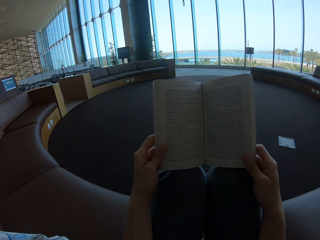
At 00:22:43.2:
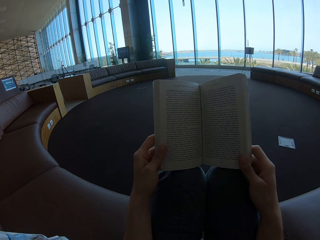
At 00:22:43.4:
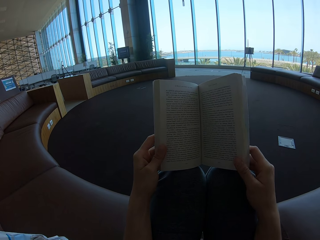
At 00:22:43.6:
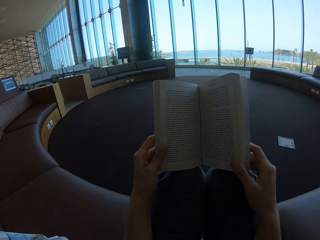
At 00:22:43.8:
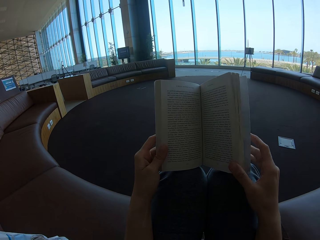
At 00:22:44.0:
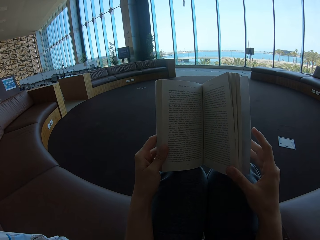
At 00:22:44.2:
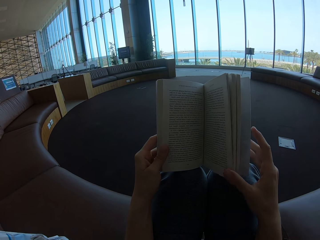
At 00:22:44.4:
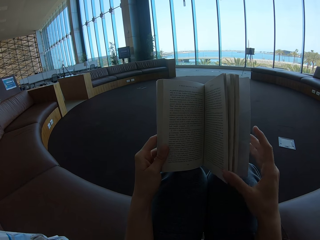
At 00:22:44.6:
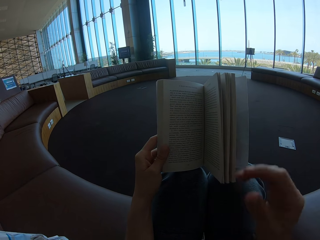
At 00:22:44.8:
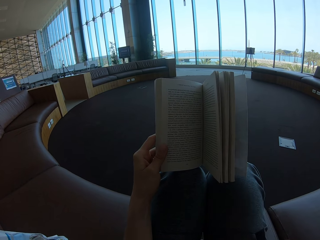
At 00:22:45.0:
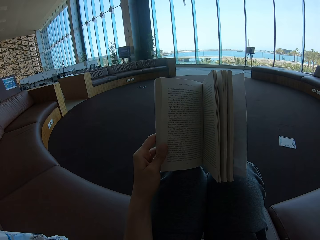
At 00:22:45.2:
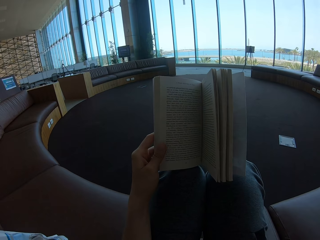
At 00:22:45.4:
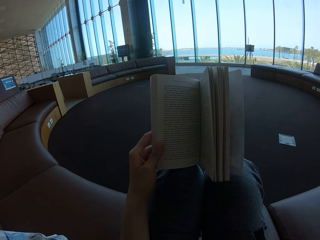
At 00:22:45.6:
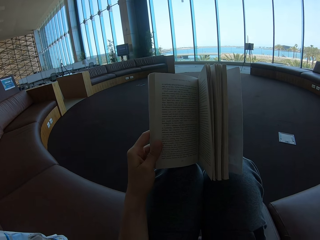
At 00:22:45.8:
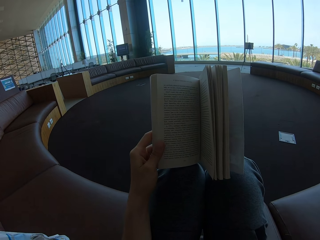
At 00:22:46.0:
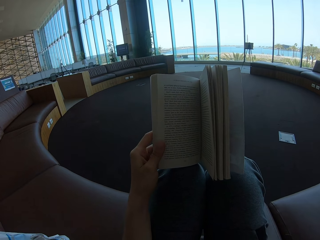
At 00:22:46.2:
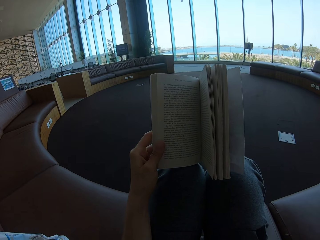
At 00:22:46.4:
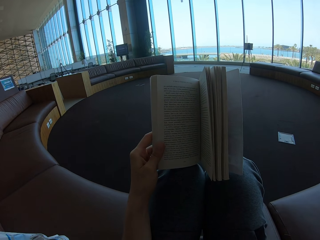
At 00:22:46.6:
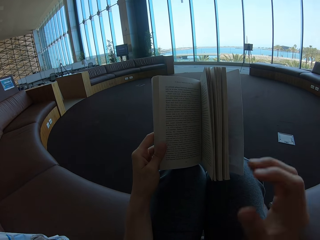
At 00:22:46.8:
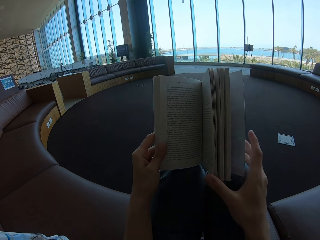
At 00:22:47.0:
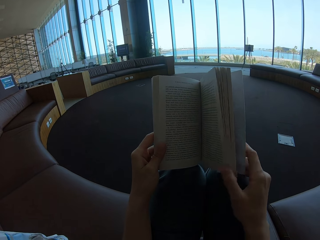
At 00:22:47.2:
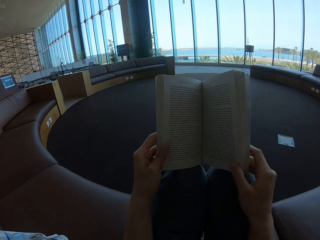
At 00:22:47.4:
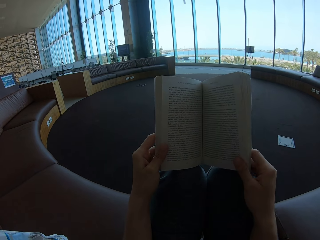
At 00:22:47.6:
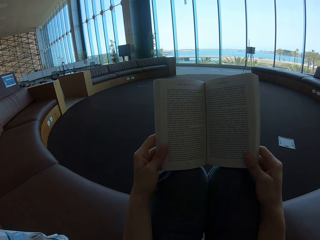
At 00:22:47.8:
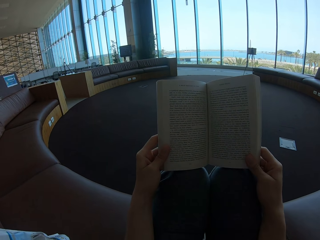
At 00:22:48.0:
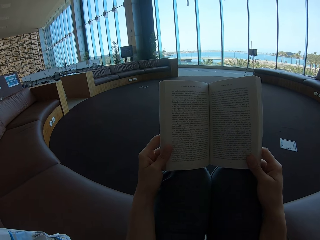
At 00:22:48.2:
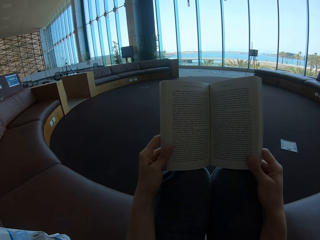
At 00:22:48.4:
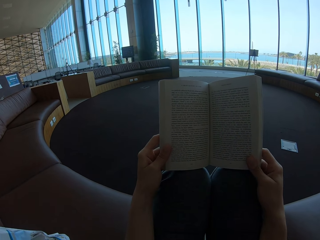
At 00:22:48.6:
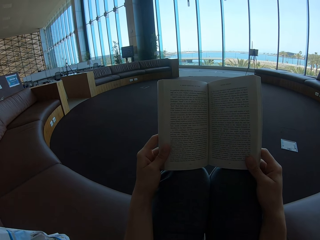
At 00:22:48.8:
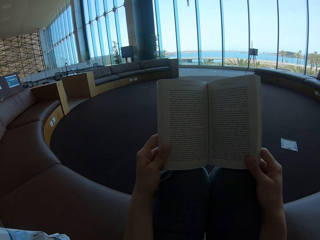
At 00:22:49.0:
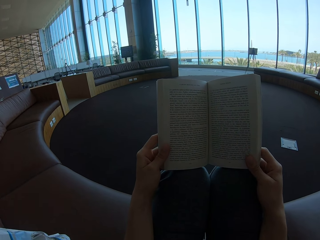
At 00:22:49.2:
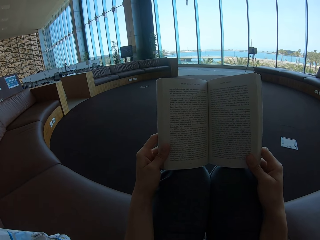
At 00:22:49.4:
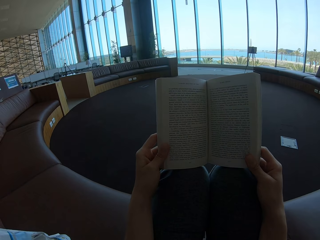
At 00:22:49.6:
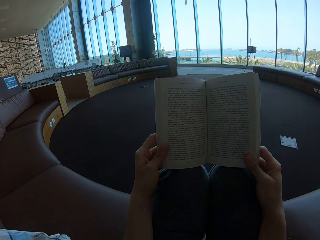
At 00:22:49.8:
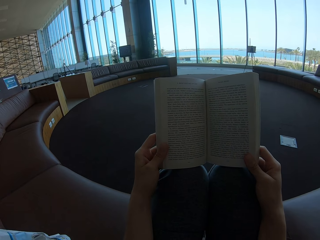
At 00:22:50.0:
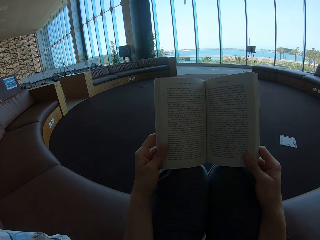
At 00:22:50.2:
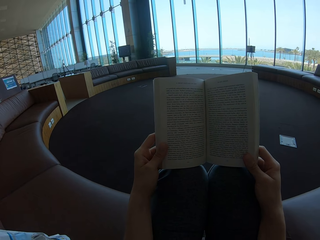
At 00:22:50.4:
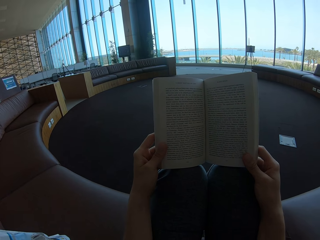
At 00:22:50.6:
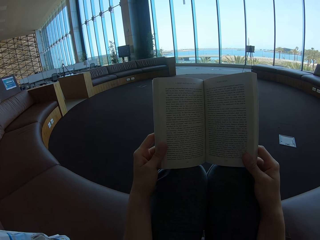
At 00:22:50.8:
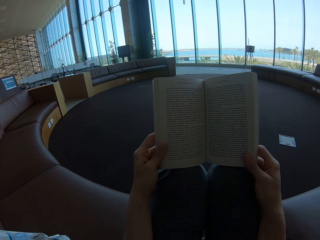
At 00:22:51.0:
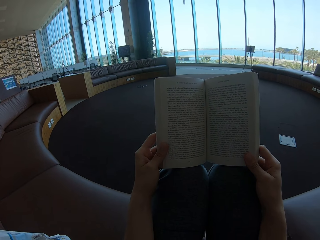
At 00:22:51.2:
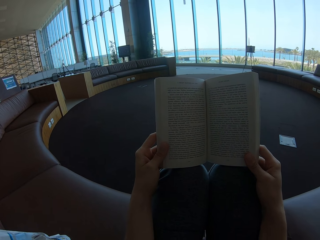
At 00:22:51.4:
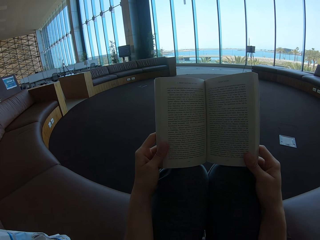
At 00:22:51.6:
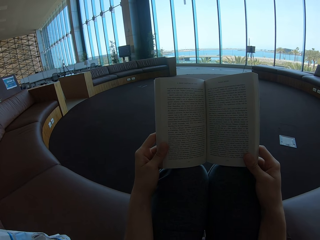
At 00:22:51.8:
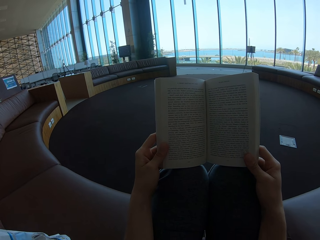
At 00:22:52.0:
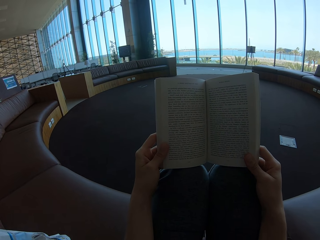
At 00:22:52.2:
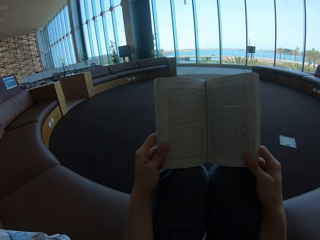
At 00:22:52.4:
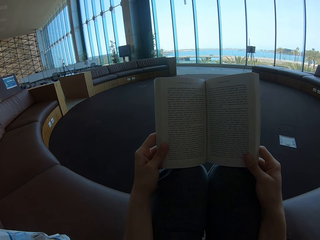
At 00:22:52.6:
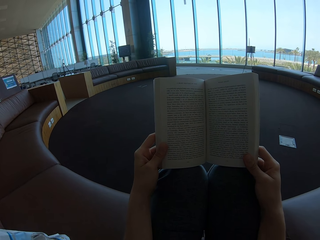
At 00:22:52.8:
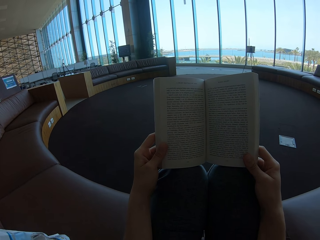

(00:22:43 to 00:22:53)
The camera wearer touches his face. He holds the story book with the left hand. He holds the book with both his hands. He reads the book.

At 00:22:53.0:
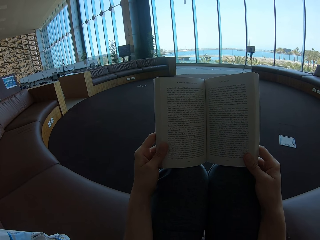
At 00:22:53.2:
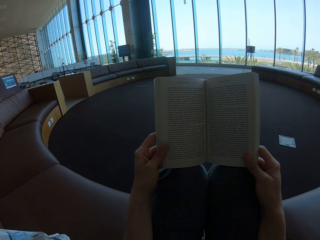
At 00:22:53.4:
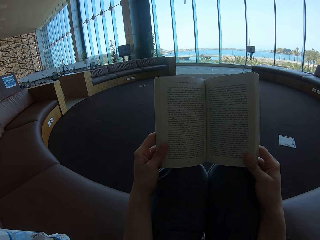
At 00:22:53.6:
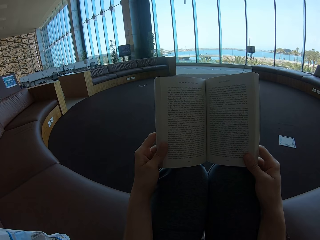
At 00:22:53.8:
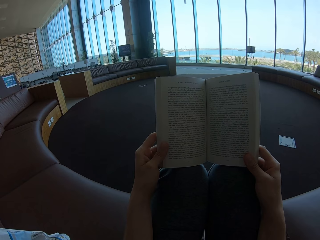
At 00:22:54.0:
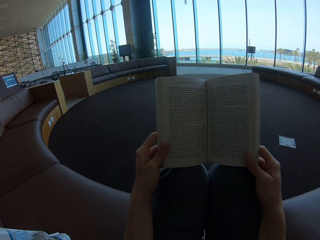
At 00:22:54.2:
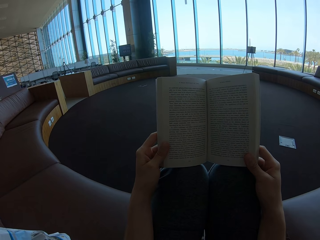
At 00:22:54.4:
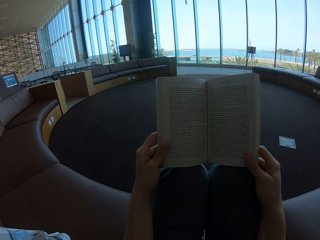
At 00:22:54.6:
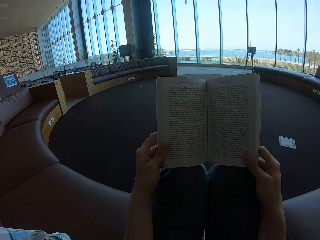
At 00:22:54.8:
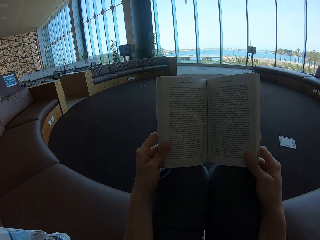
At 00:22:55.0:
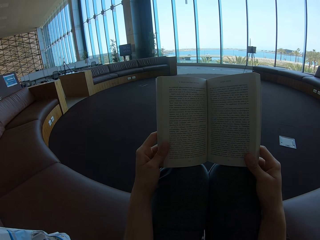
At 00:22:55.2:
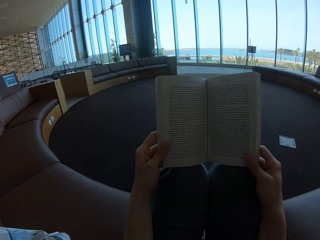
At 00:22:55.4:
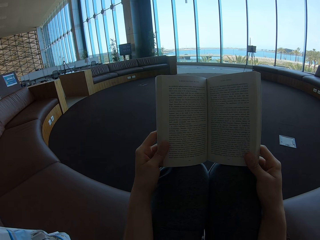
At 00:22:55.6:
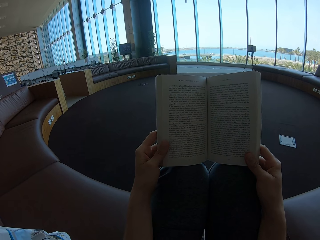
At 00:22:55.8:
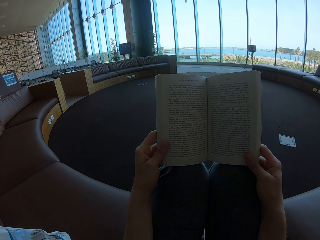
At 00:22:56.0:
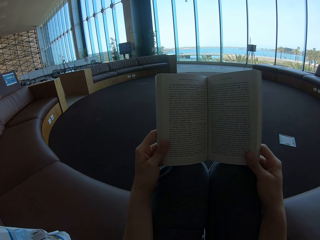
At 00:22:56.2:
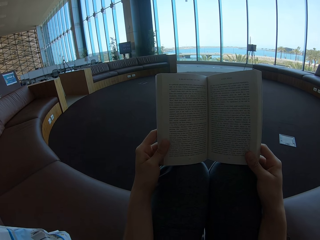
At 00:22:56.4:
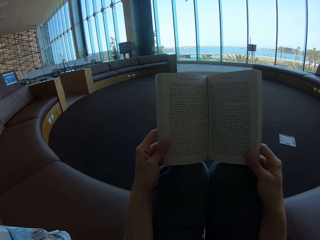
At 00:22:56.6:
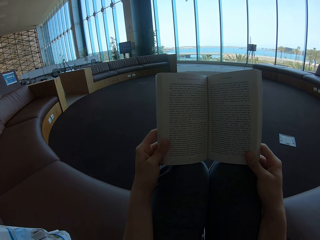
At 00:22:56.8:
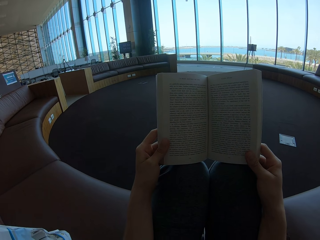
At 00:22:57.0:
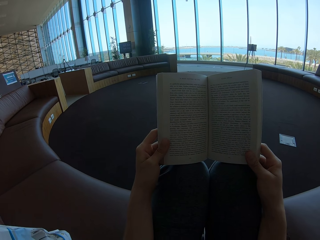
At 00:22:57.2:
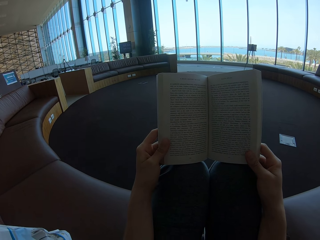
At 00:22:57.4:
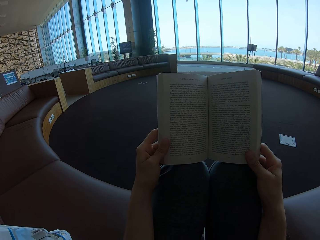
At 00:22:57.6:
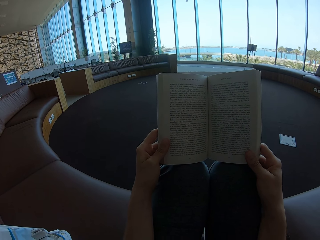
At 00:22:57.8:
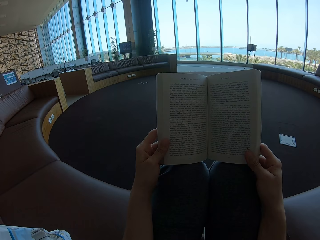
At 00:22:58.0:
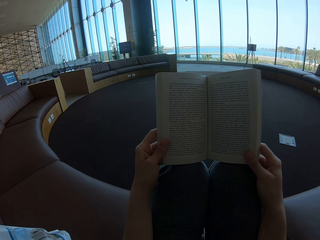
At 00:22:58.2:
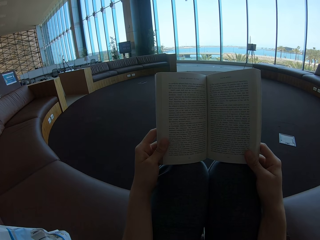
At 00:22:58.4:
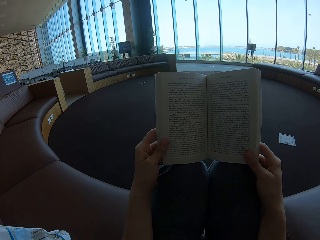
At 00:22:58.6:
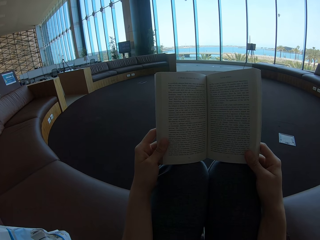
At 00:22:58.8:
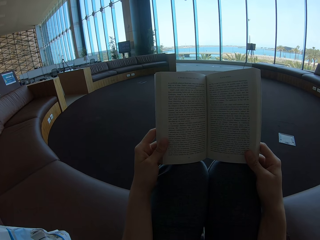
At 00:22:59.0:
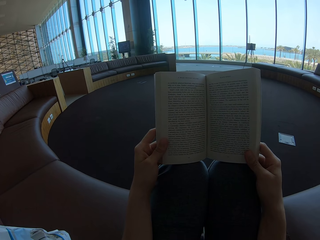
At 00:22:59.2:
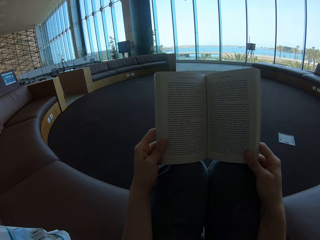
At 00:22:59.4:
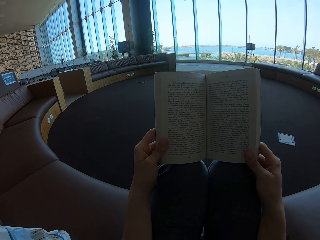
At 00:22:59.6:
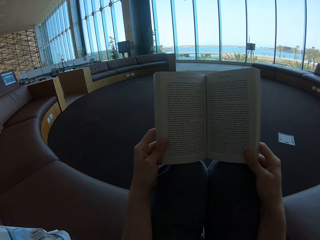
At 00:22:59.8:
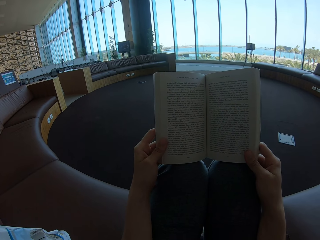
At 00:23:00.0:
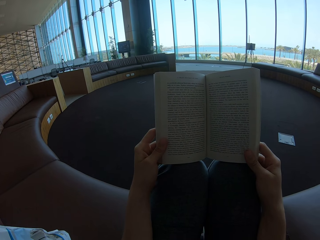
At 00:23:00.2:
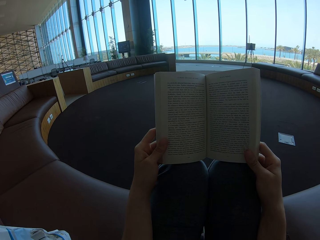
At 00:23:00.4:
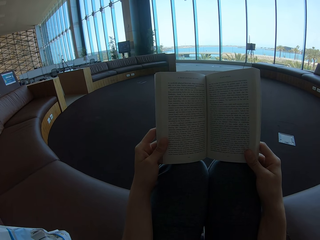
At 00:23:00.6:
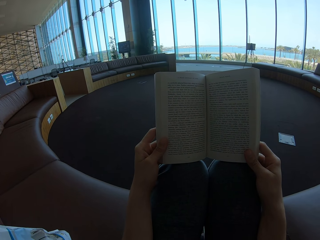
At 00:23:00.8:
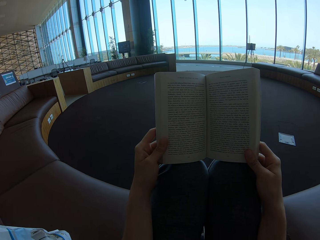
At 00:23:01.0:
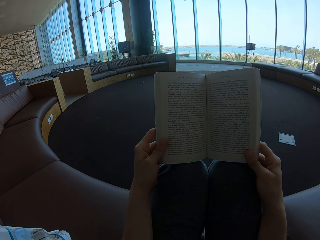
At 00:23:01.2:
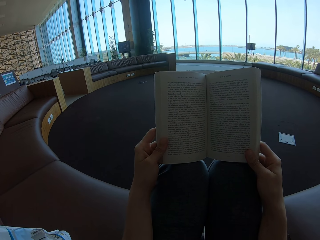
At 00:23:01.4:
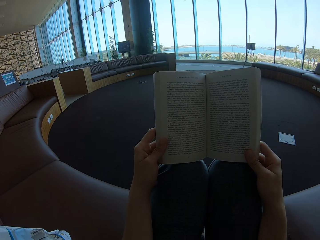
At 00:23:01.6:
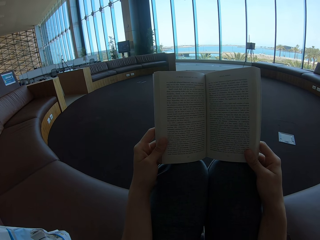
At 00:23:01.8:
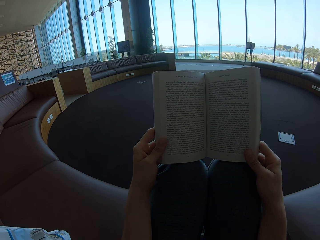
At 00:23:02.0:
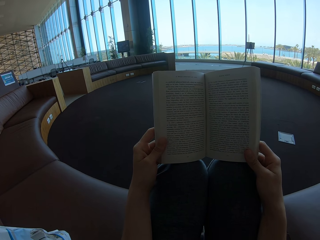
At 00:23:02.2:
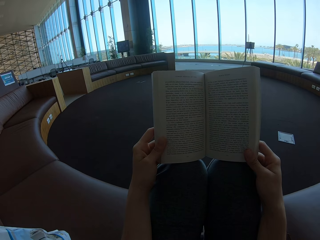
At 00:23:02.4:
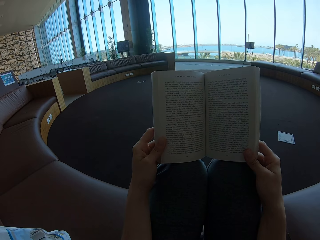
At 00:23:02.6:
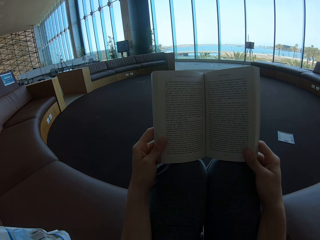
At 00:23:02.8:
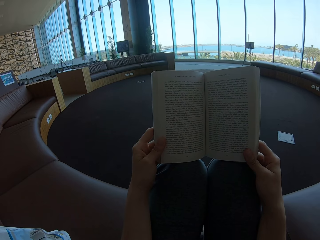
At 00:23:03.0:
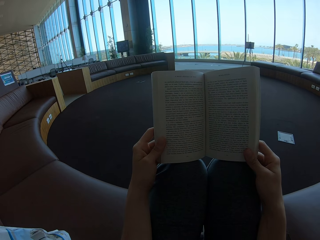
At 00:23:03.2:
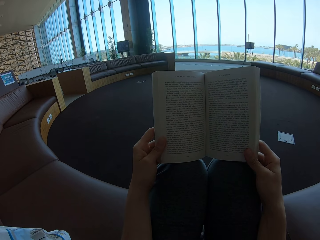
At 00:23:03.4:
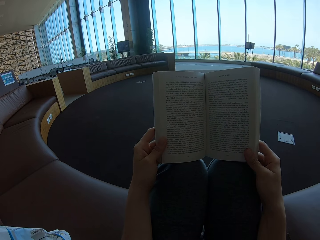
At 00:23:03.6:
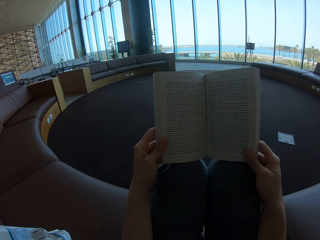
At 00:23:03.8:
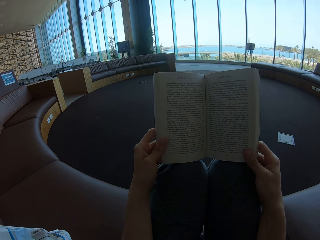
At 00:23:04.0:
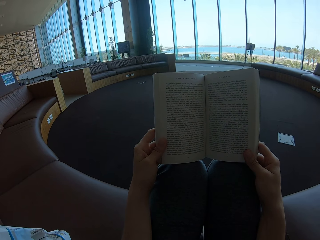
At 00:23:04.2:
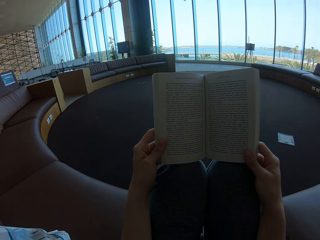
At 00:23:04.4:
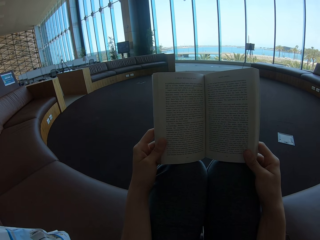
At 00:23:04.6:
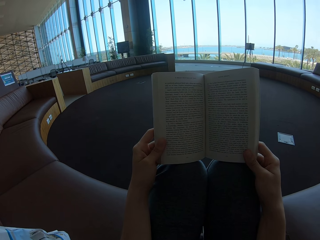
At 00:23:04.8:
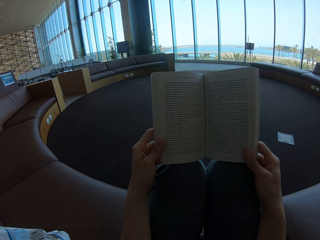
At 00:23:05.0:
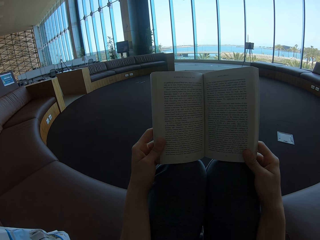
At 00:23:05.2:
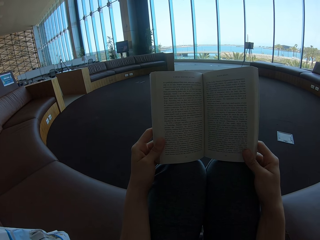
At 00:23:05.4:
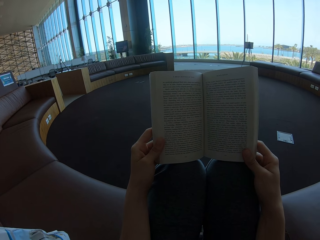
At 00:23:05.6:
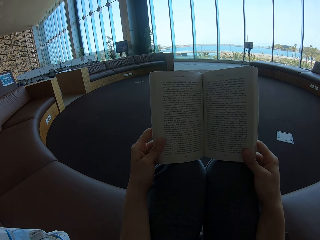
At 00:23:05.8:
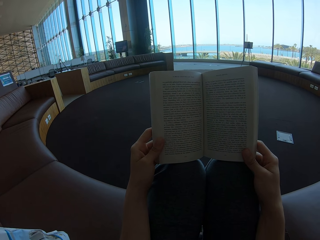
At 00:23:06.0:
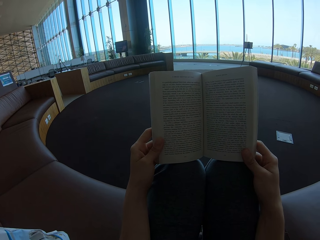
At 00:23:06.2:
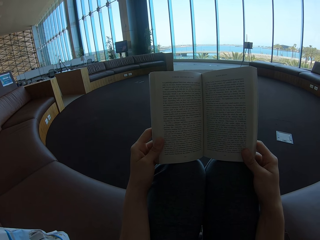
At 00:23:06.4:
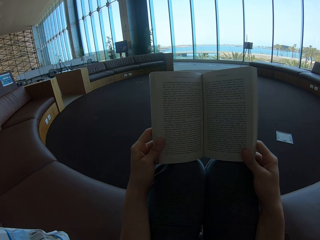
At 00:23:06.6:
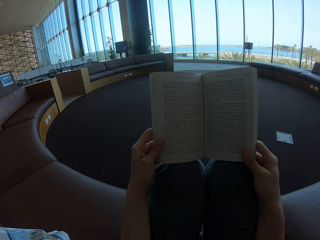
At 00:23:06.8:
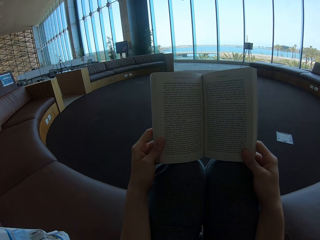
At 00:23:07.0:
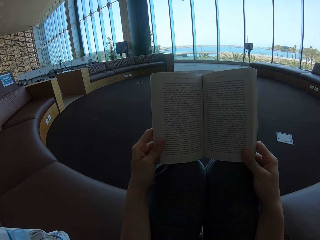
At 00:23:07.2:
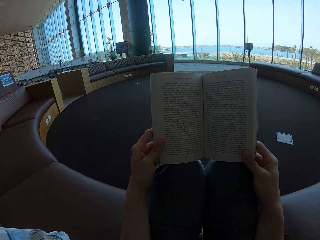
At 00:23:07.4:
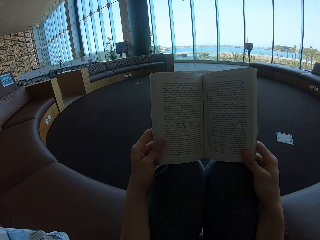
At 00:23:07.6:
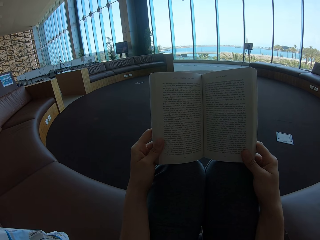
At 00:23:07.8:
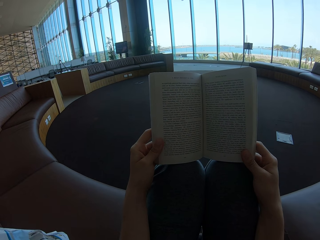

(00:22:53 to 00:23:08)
The camera wearer holds the story book. They hold the story book again.
